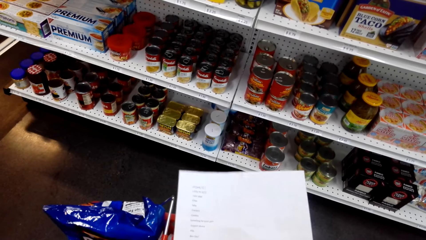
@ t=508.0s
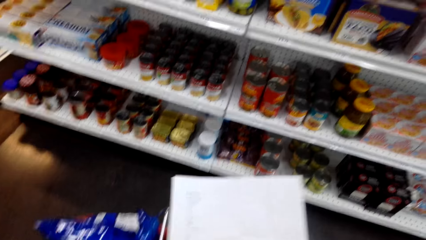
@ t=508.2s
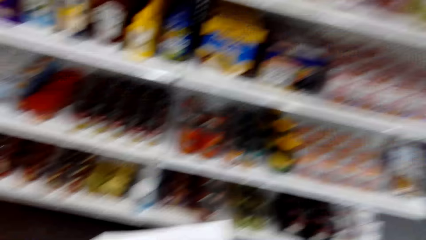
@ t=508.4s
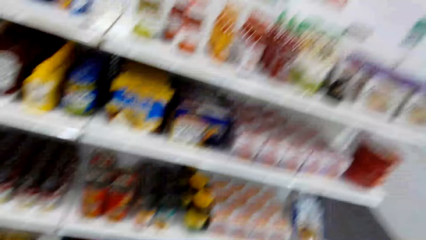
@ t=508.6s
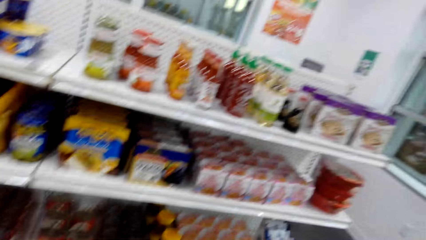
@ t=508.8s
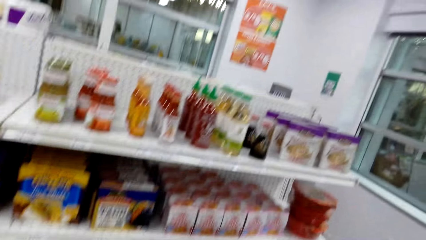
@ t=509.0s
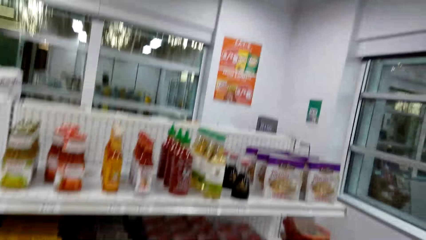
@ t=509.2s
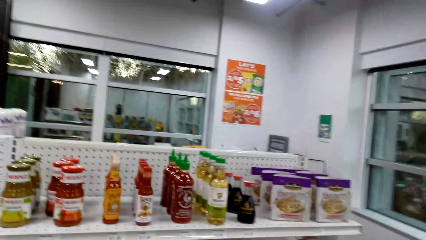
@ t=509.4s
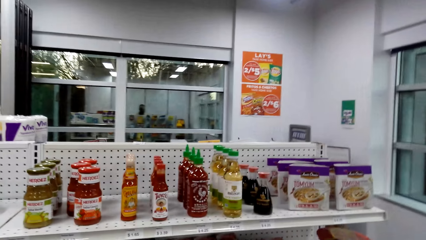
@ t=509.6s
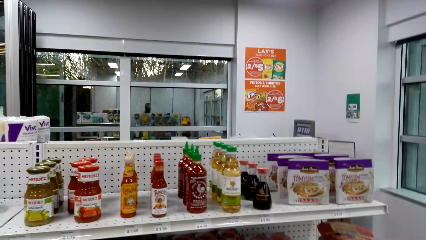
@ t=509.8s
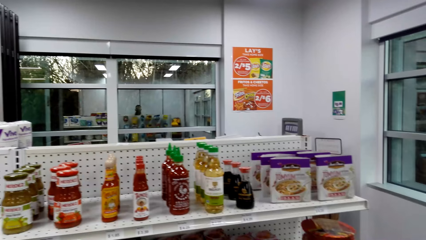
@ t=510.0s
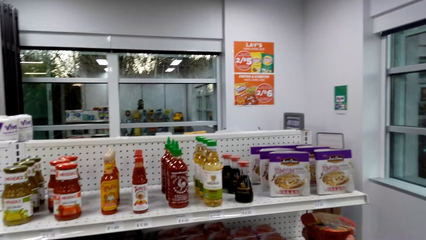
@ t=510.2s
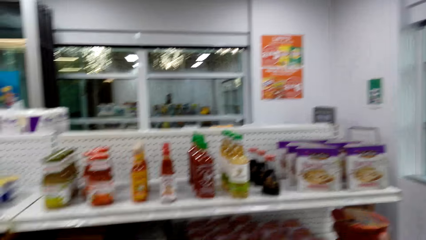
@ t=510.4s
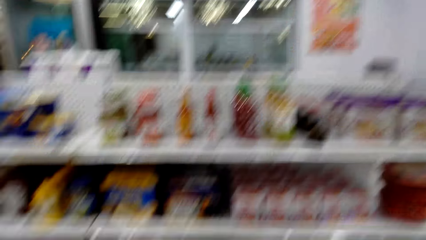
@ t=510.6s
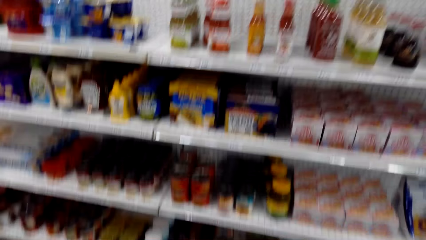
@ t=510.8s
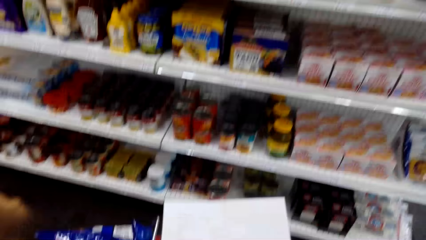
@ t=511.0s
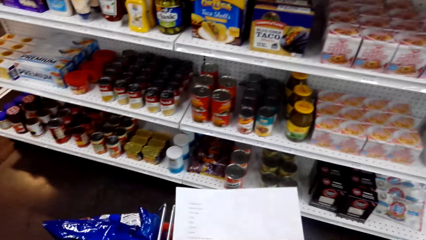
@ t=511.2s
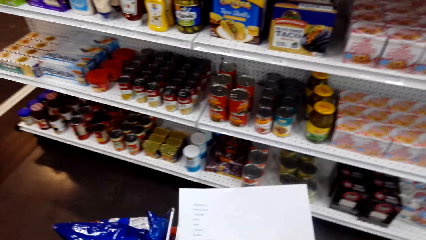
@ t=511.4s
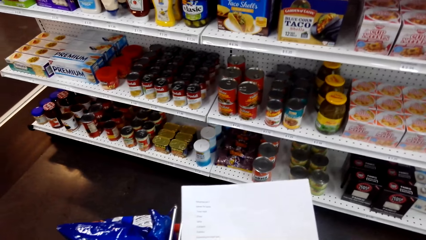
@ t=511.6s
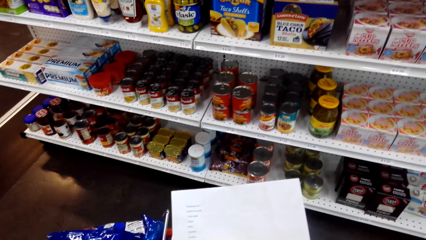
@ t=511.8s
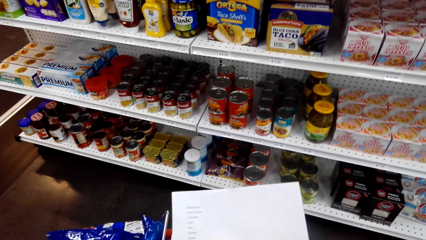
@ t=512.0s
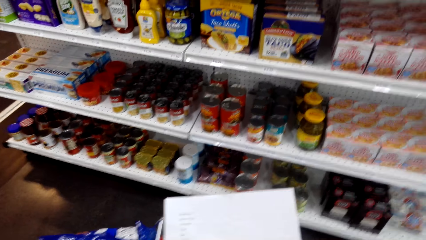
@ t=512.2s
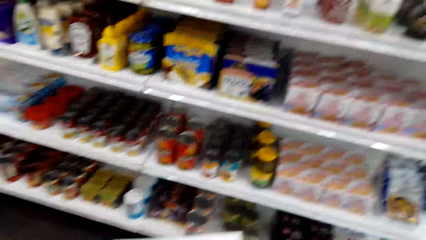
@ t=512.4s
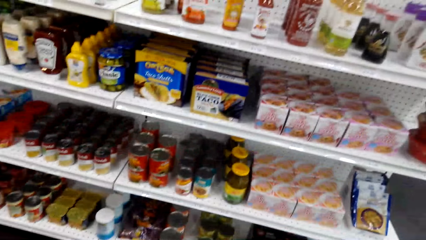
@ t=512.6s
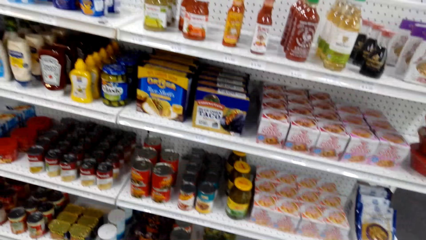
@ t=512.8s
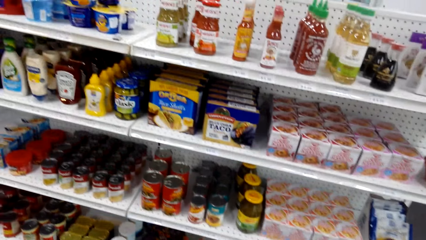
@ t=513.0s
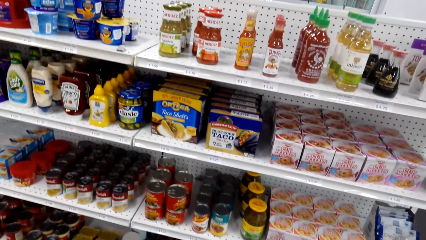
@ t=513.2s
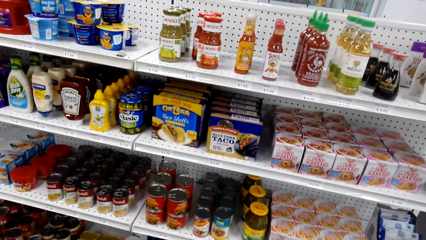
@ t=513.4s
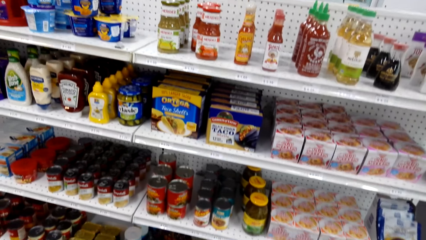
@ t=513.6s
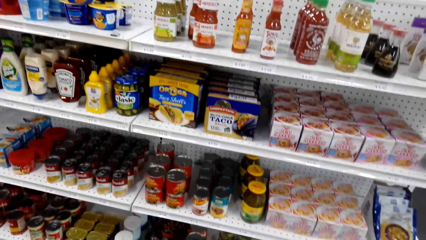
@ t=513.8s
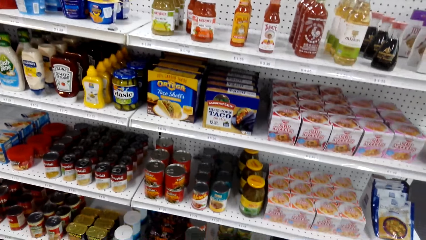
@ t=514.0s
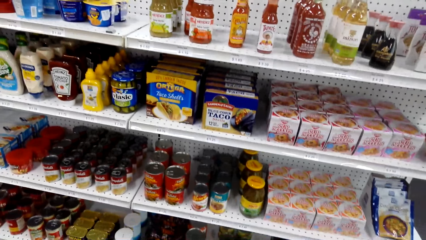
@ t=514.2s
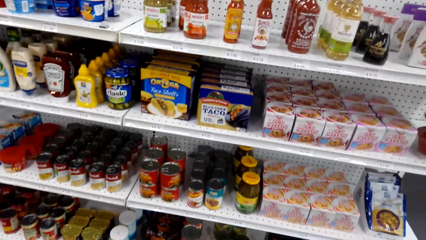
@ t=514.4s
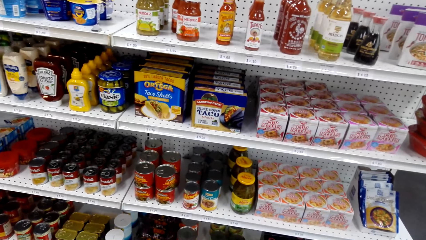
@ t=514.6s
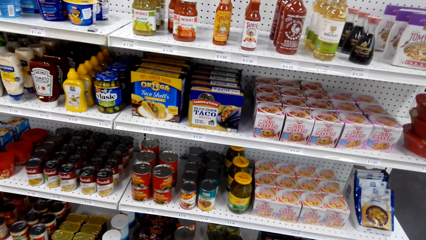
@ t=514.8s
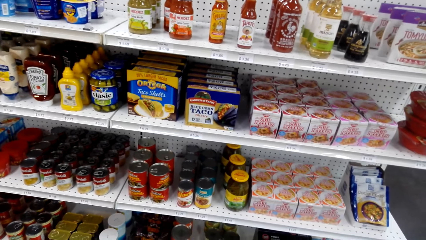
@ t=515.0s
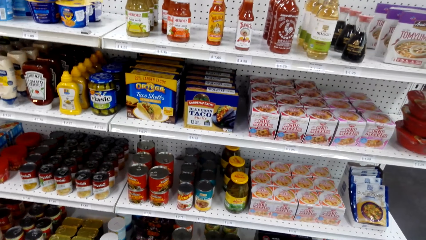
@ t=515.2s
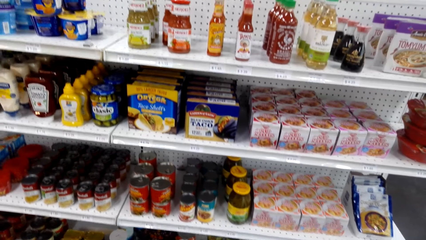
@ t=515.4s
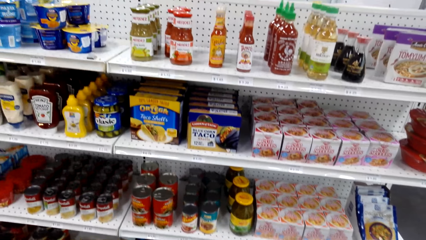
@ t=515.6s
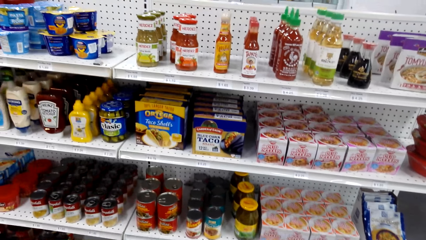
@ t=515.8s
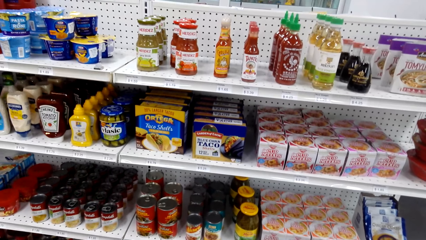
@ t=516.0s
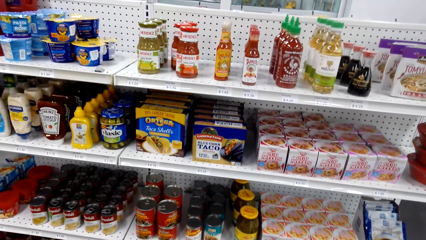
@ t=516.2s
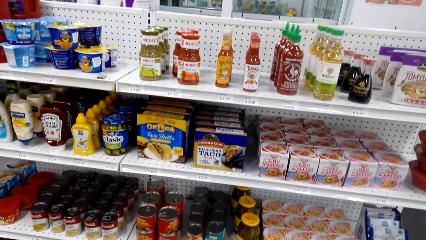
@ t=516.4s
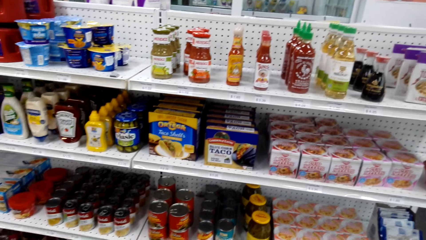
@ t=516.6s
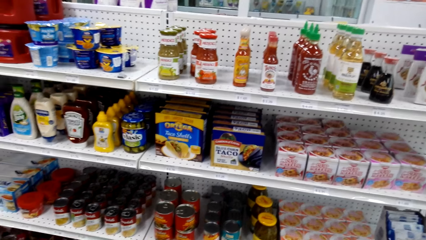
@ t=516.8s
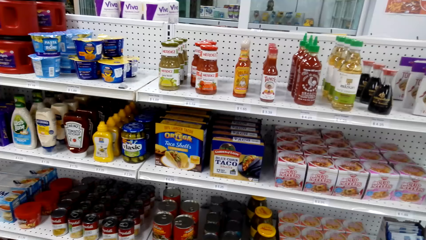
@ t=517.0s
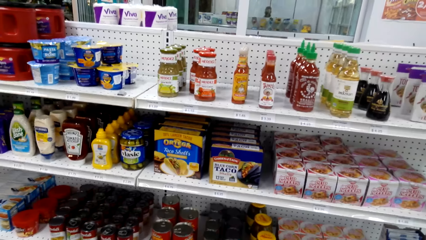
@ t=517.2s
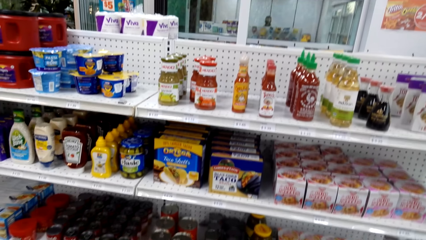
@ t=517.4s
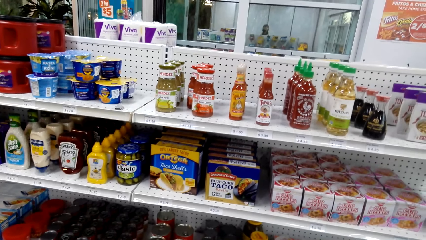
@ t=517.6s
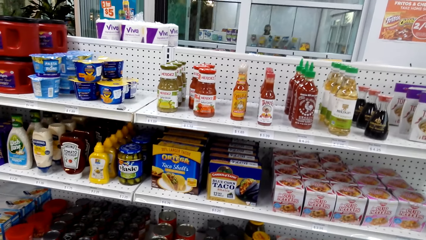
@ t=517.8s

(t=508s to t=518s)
The camera wearer views items on the supermarket shelving. They view the paper in the hands. They view items on the supermarket shelving.

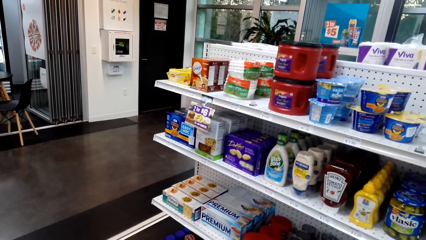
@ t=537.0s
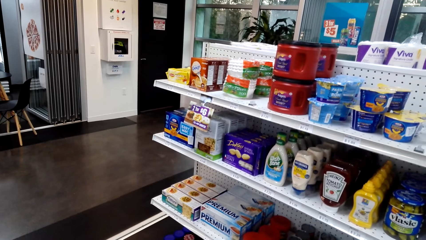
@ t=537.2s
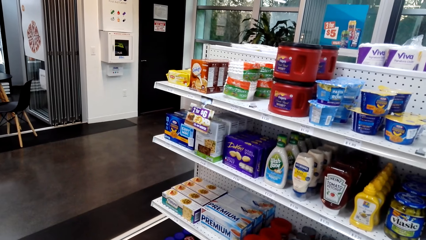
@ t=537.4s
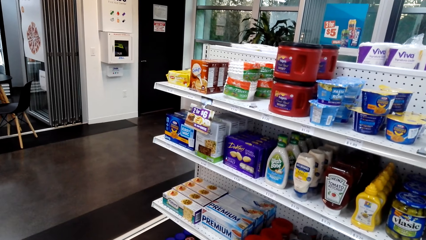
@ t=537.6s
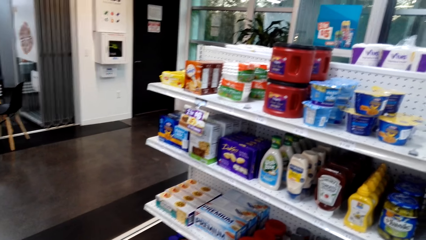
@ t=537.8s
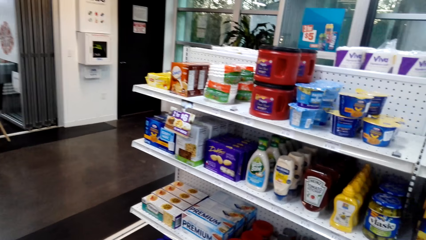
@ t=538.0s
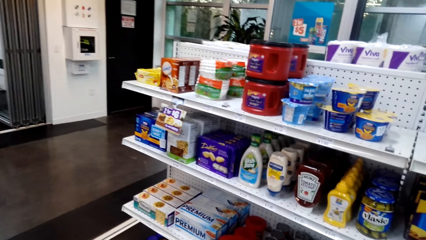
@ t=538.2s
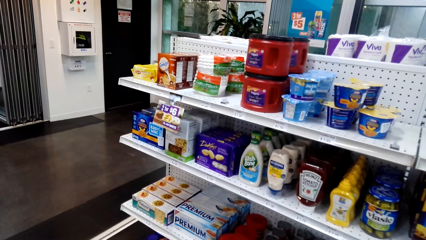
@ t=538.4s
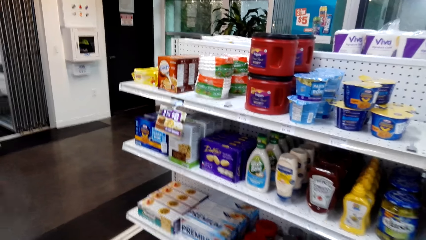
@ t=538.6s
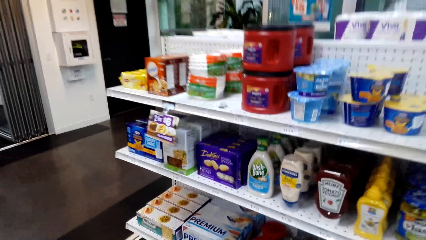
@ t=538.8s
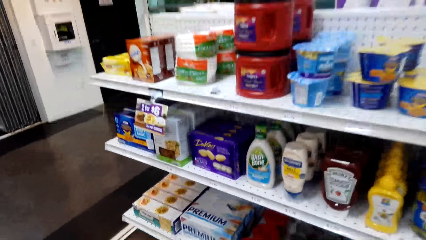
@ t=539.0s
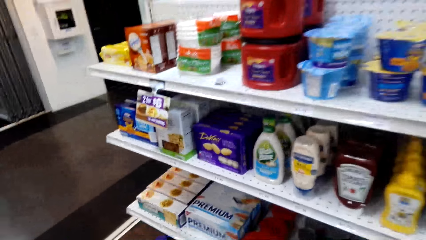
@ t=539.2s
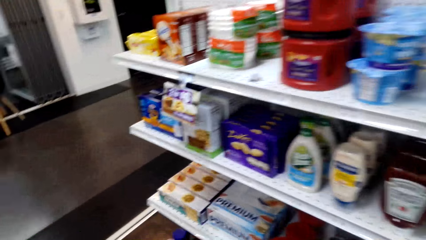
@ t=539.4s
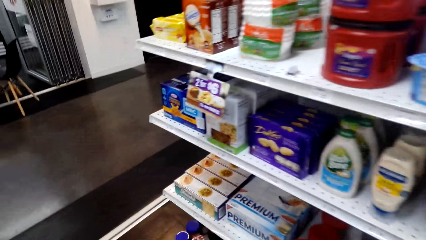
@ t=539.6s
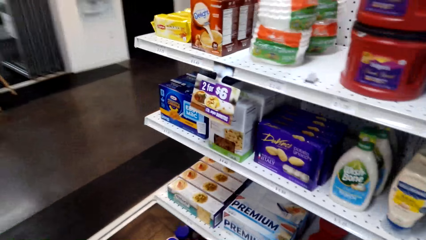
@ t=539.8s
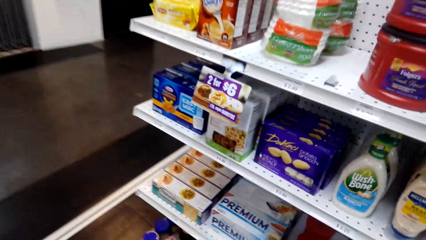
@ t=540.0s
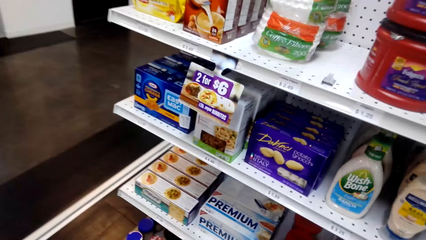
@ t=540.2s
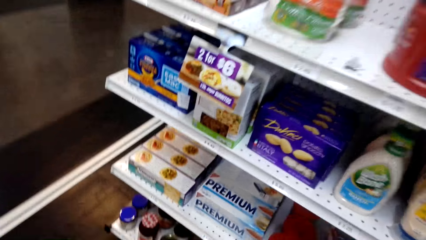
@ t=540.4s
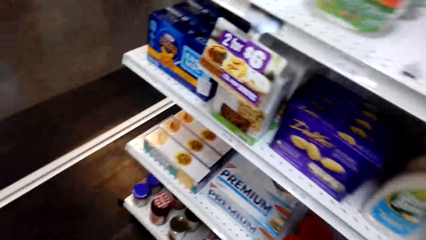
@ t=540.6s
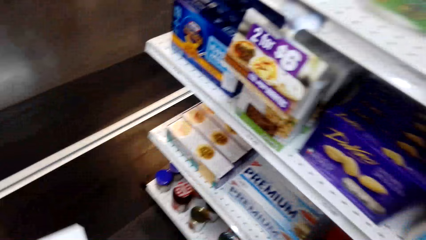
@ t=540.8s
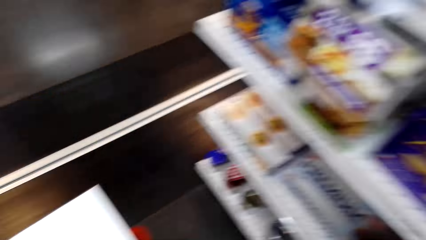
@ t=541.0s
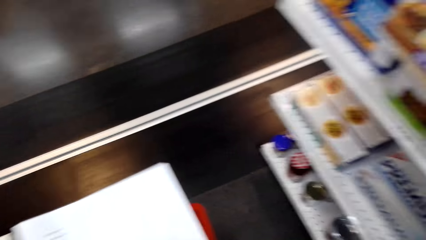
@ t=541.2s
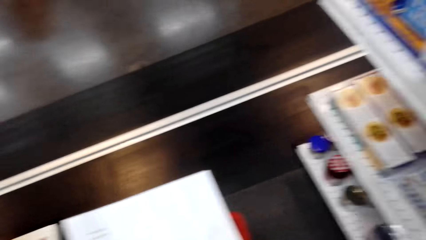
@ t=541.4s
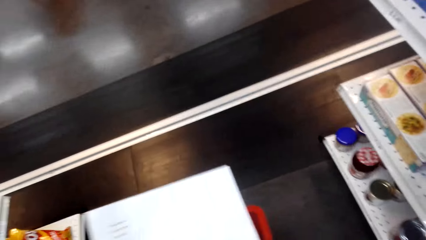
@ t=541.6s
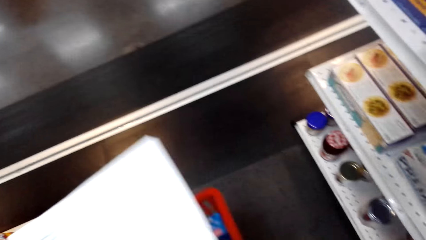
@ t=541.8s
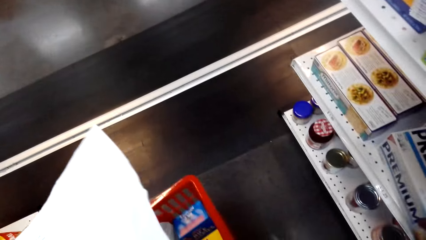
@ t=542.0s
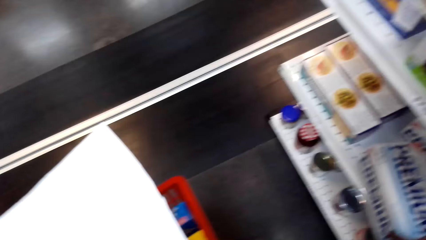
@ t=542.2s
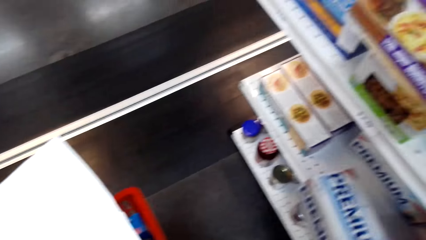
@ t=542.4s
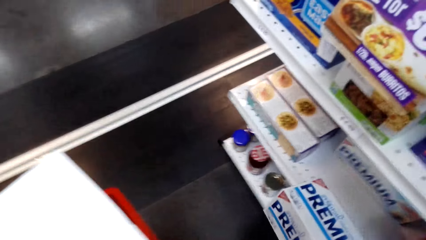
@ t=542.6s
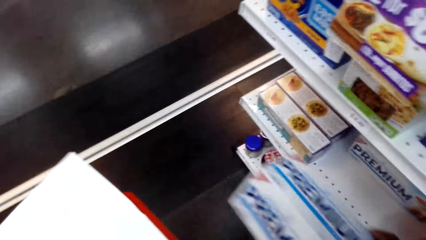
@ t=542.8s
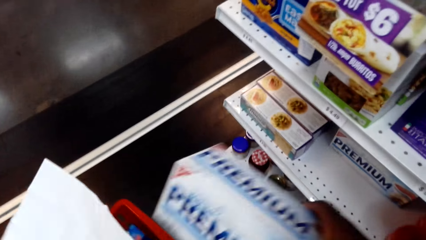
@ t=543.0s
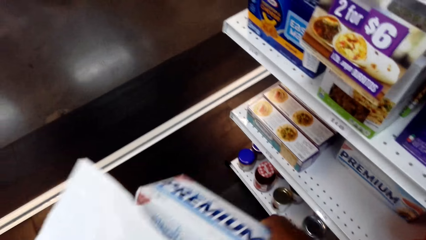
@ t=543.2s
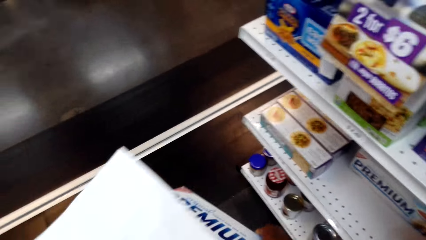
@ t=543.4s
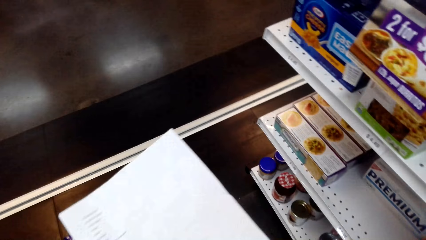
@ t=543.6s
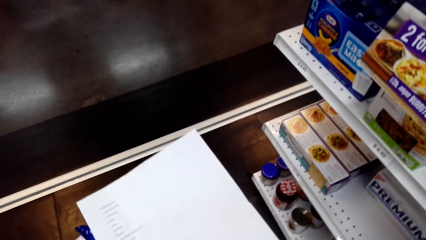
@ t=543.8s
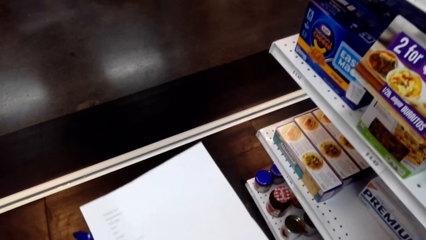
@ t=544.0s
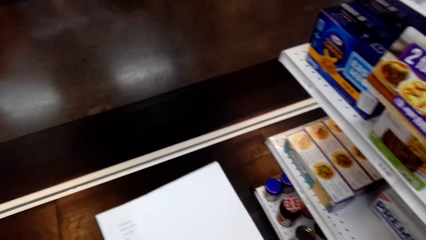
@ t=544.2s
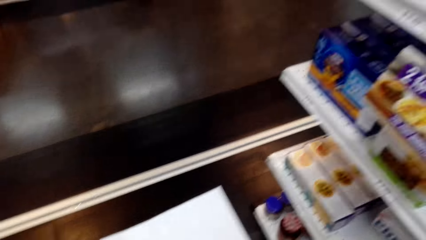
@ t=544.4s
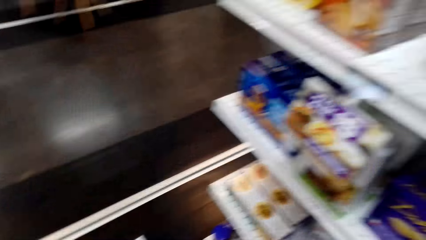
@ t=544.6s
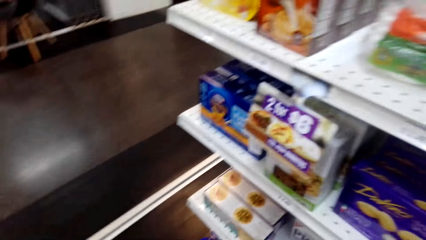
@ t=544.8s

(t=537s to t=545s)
The camera wearer moves towards the supermarket shelving. They bend down. They pick up premium on the supermarket shelf. They put the premium in the supermarket basket.
